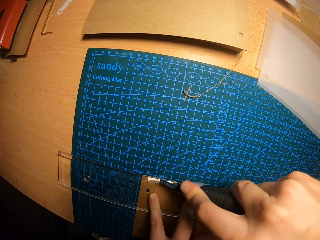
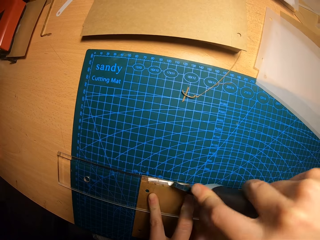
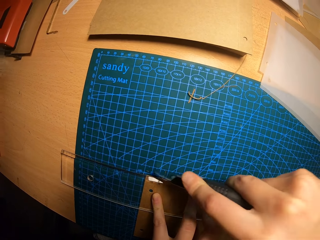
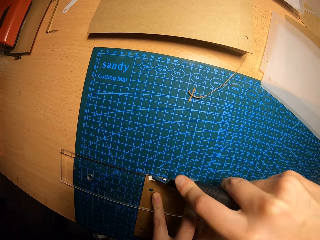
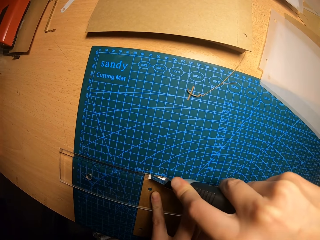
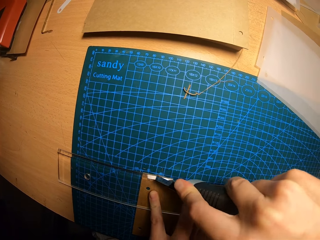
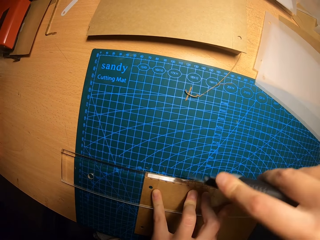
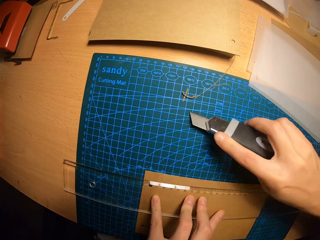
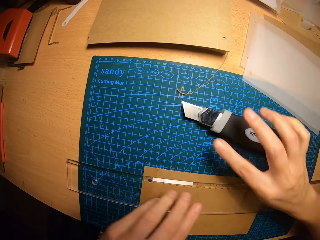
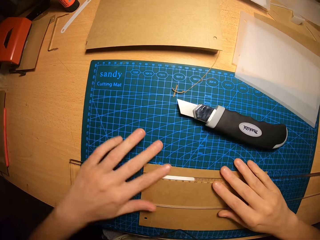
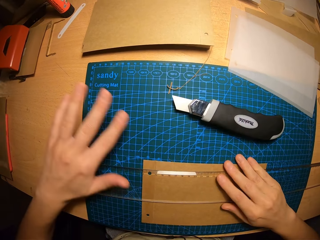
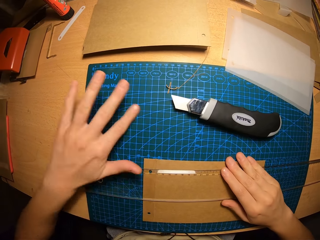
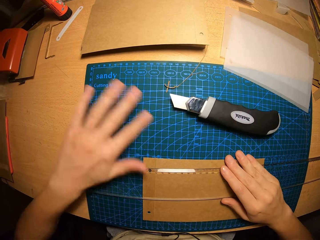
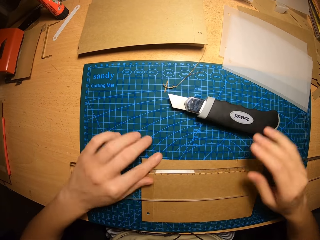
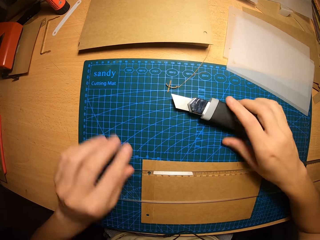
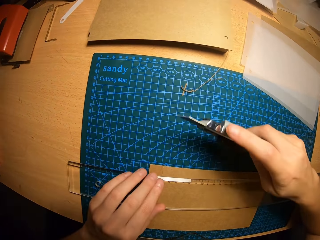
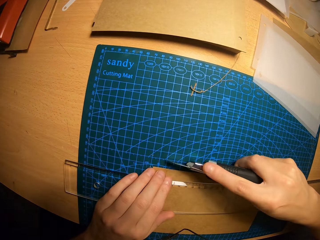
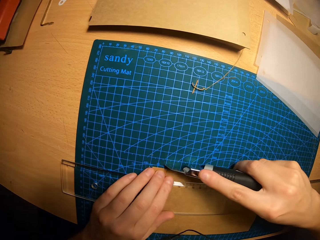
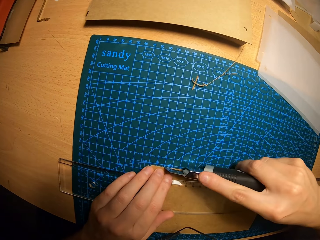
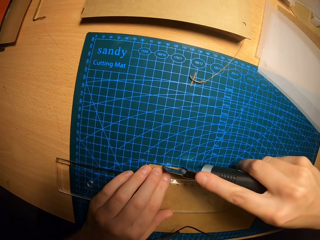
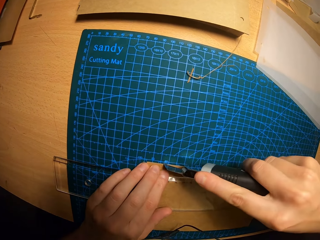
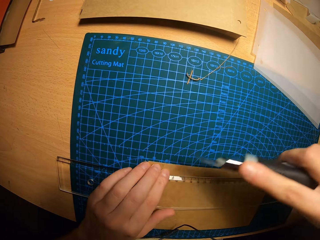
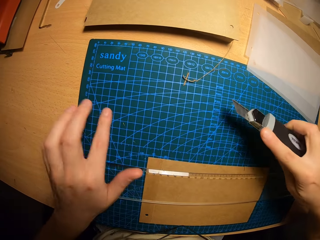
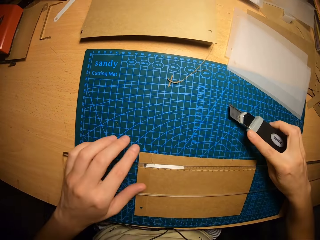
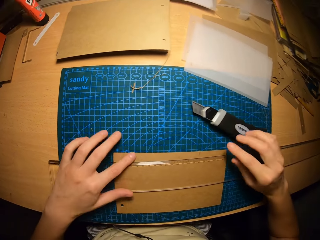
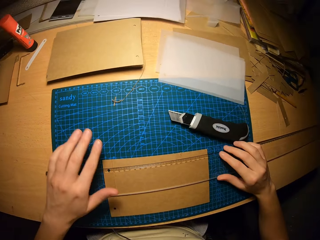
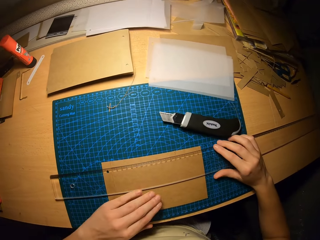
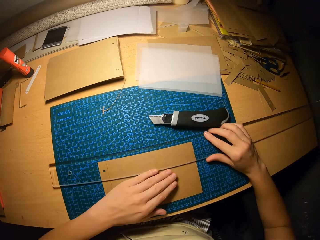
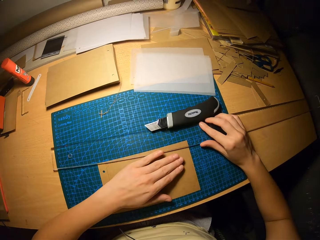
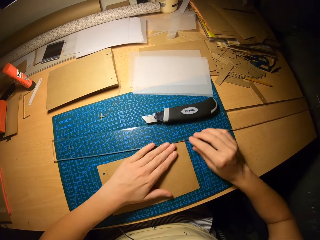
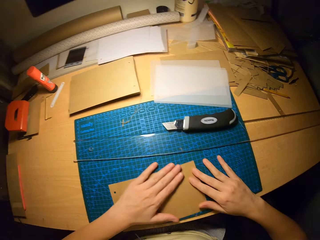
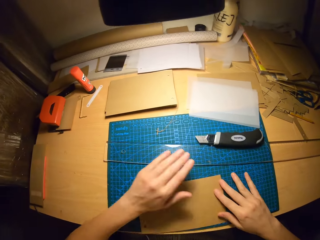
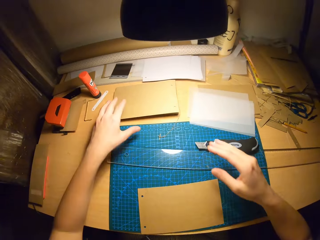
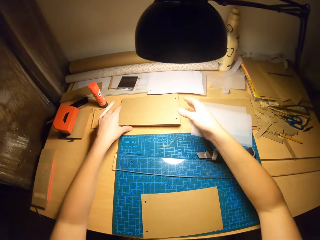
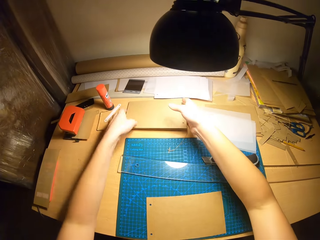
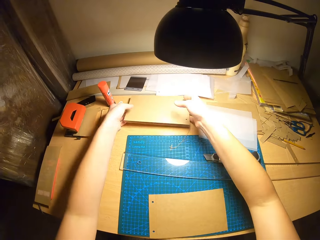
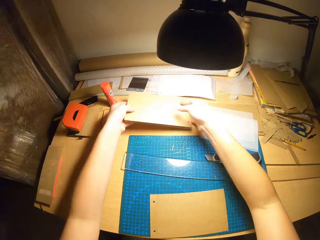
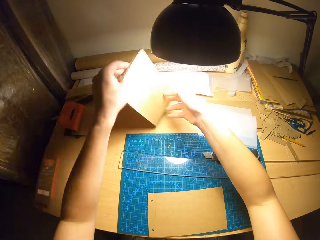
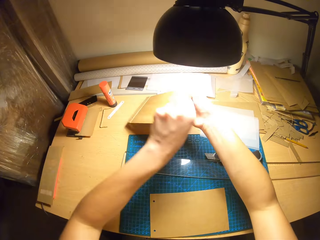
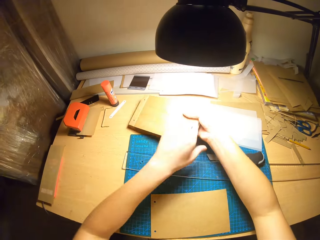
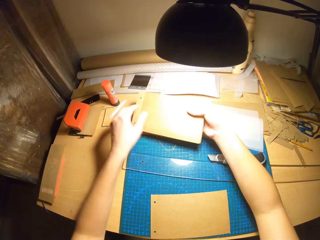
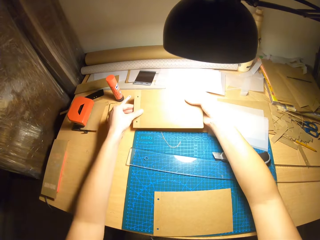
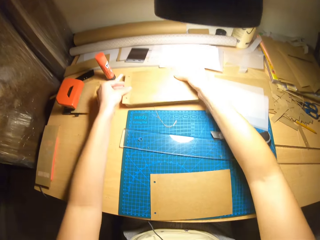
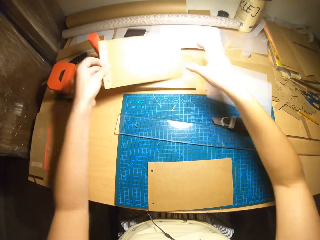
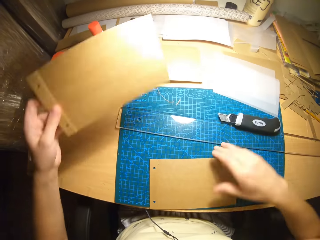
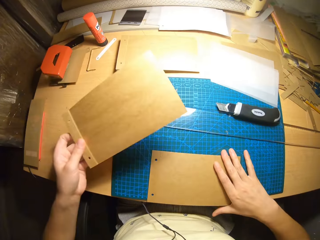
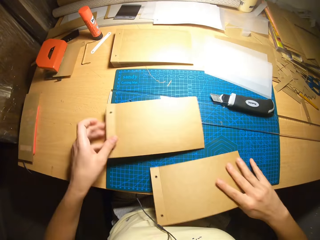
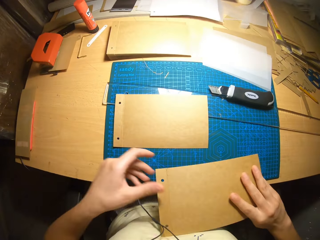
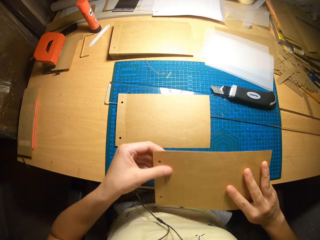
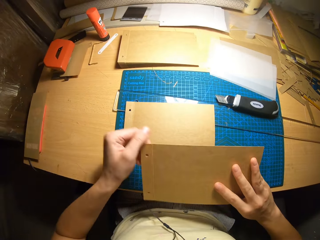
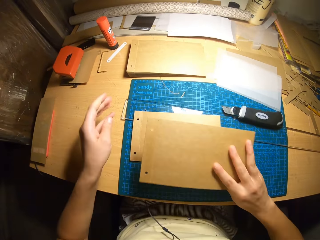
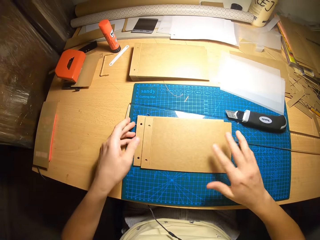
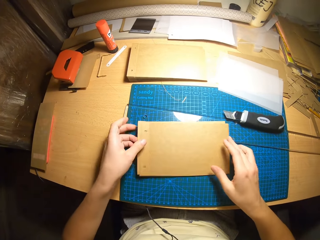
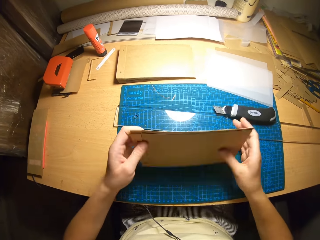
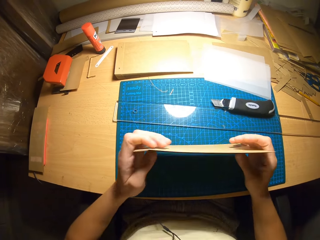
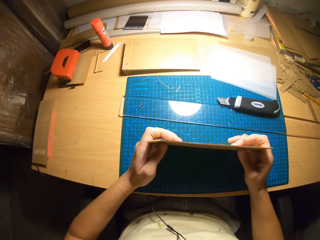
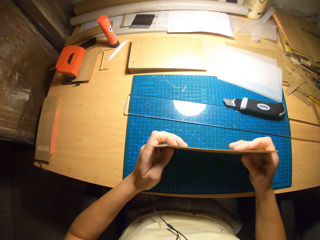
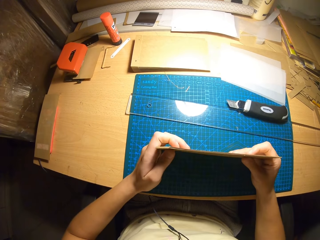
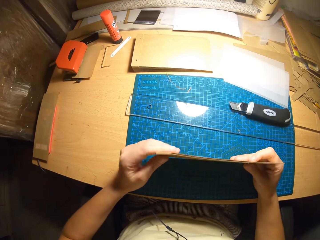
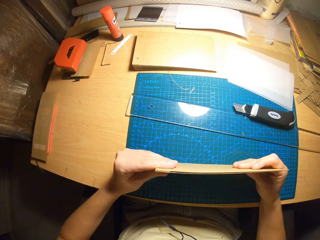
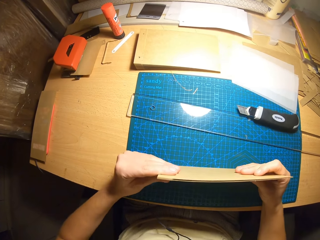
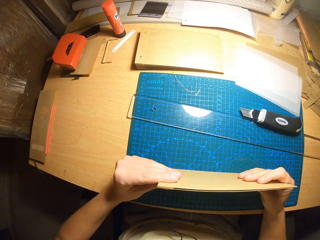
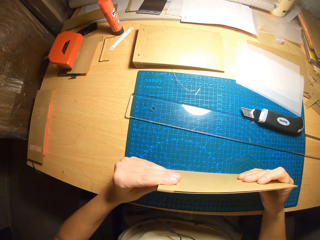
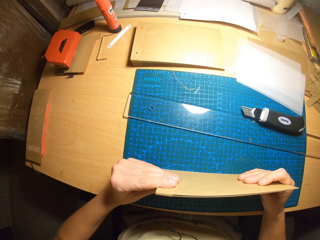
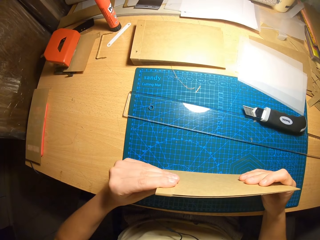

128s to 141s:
The camera wearer places the paper cutter on the table with her right hand. She wipes the surface of the table with her left hand, wiping away the paper particles. She picks up the paper cutter with her right hand. She cuts a part of the cardboard piece at the edge with the paper cutter with her right hand. She places the paper cutter on the table with her right hand. She moves the ruler with both hands. She flips the cardboard craft with both hands. She picks up the cardboard craft with her left hand. She picks up the cardboard piece from the table with her right hand. She holds the cardboard piece with both hands. She places the cardboard piece on the table with her right hand. She holds the cardboard pieces with both hands. She combines two cards.

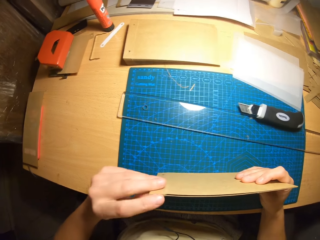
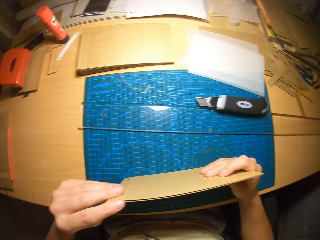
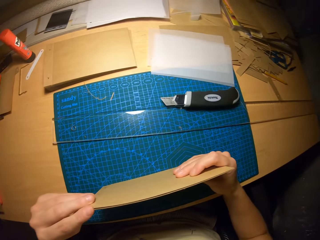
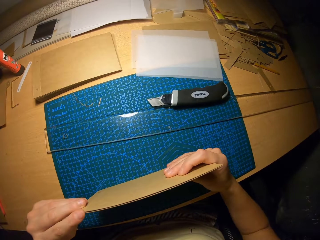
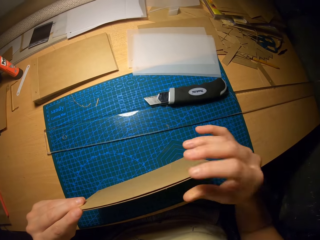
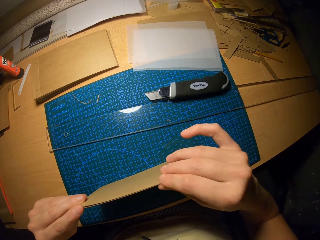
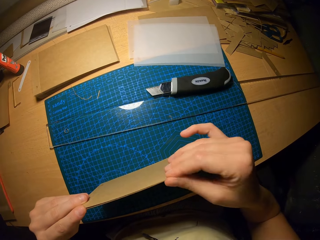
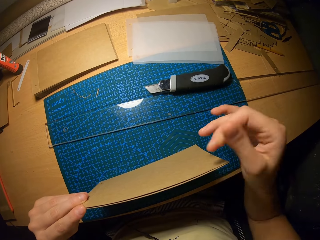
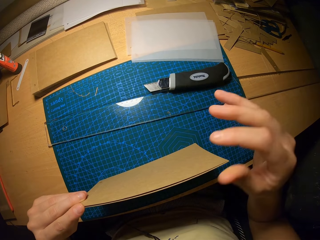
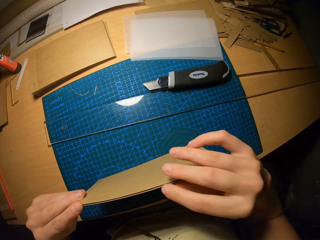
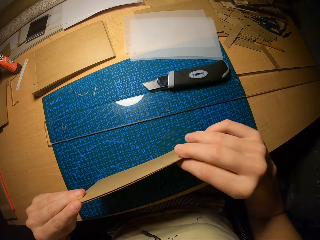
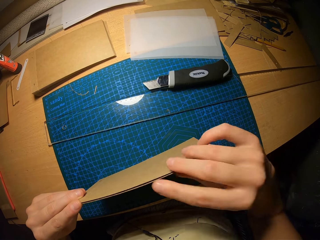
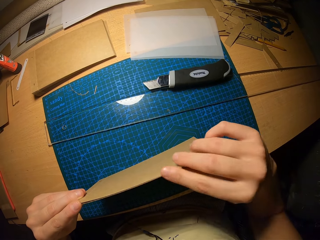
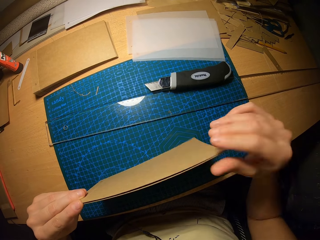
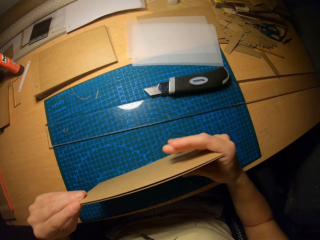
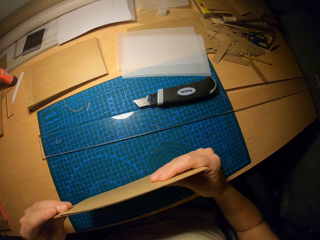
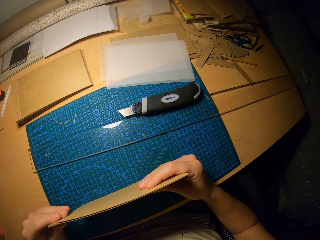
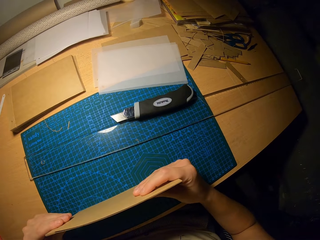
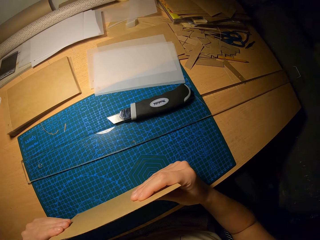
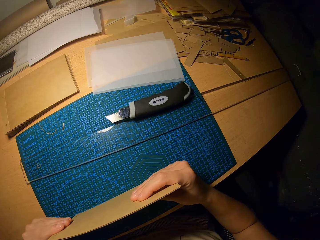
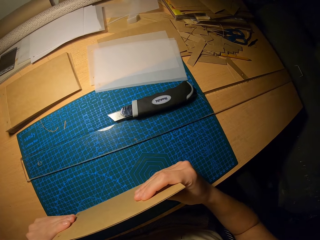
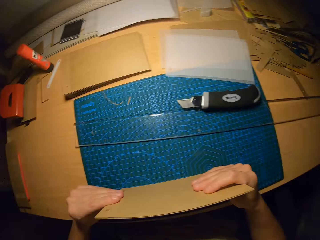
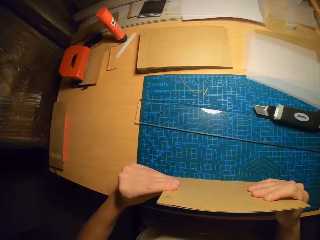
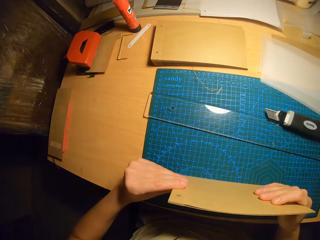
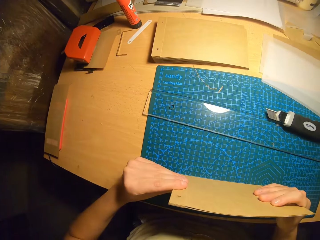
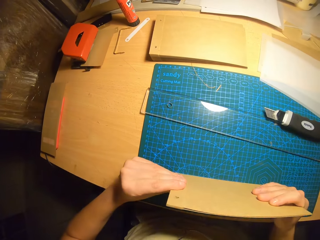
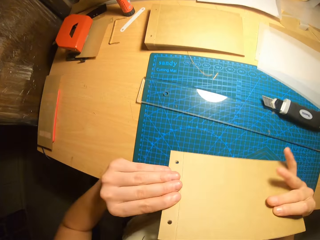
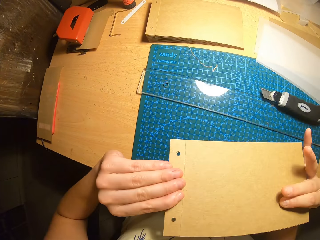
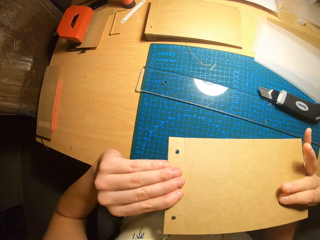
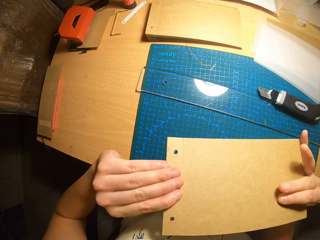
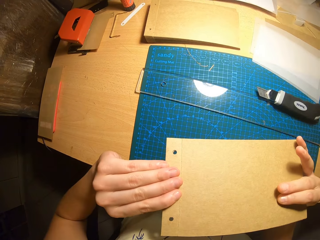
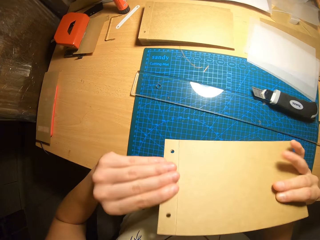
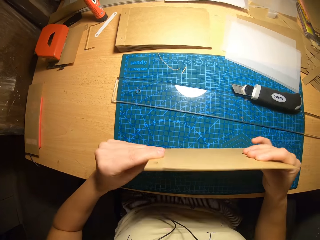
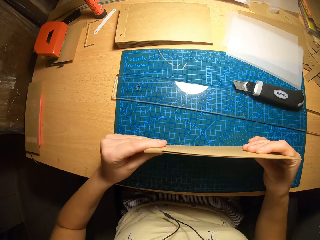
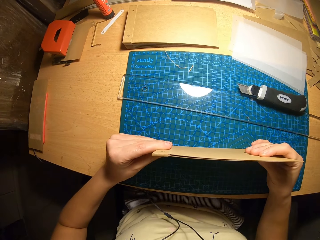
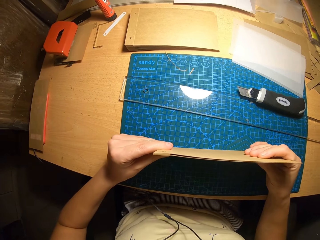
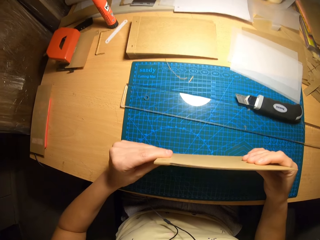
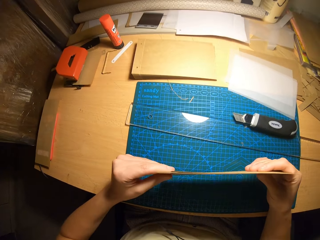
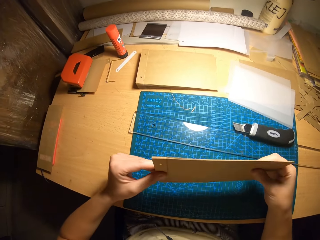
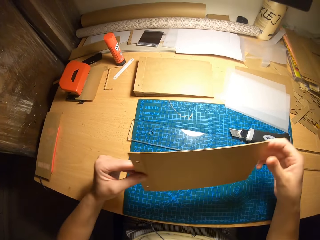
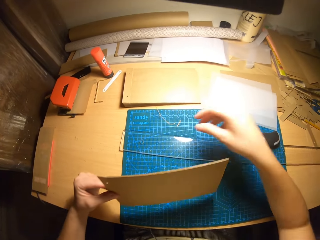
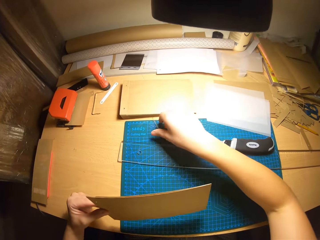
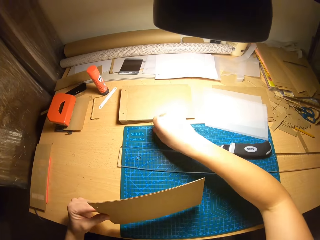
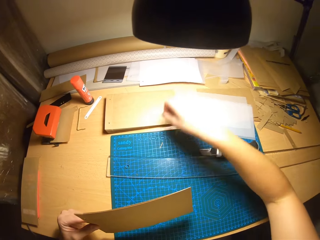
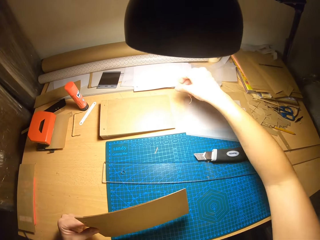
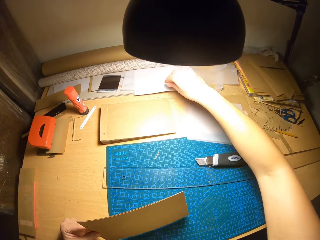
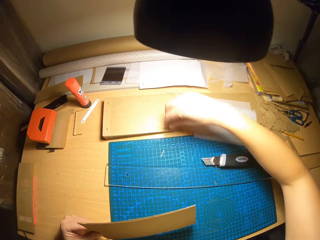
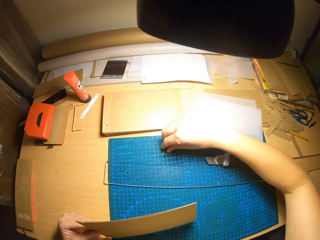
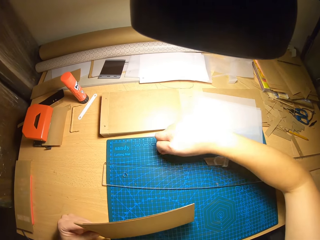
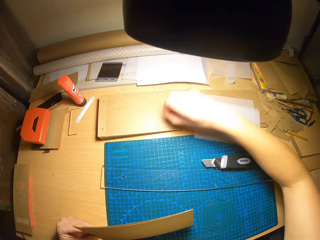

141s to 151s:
The camera wearer checks the card. She picks up a part of the cardboard pieces with her right hand. She does so again. She holds the cardboard pieces with both hands. She raises the cardboard pieces with both hands. She holds the cardboard pieces with her left hand. She picks up a binding pin on the table with her right hand.
